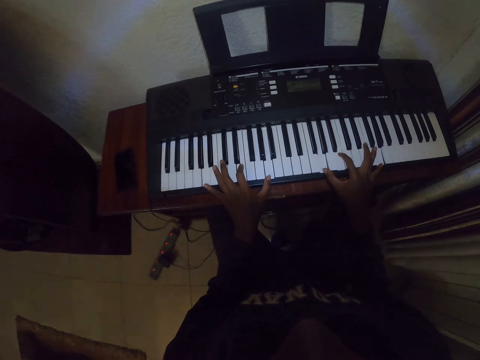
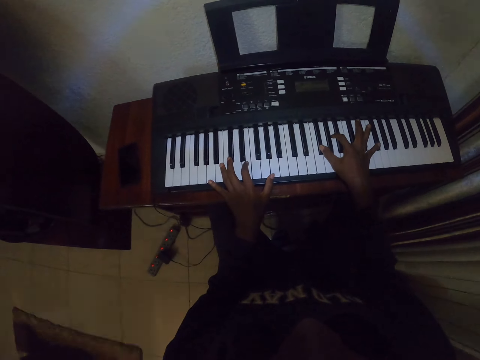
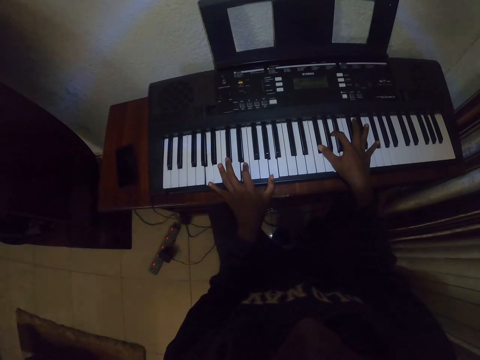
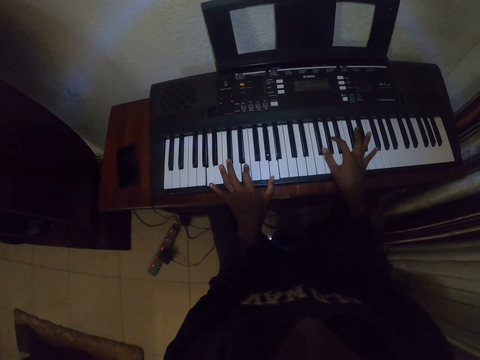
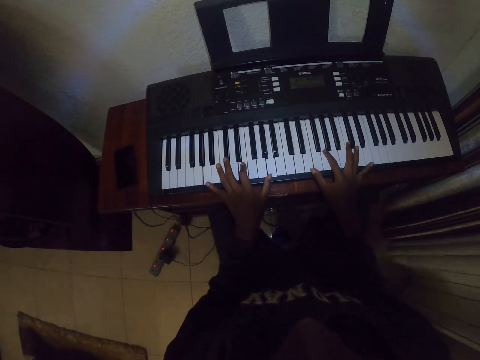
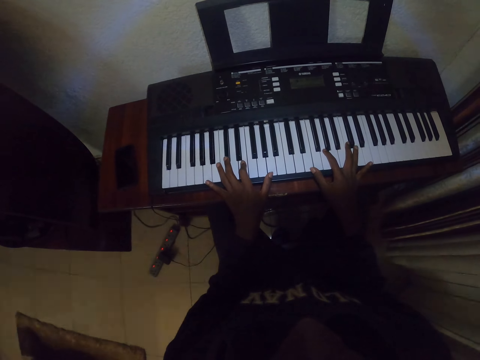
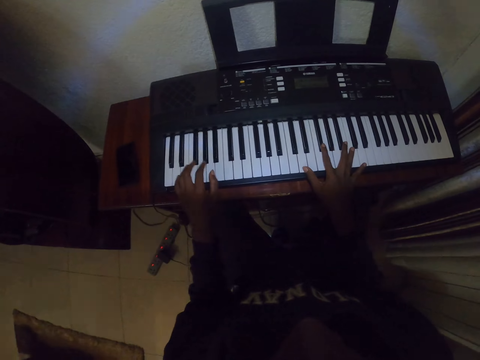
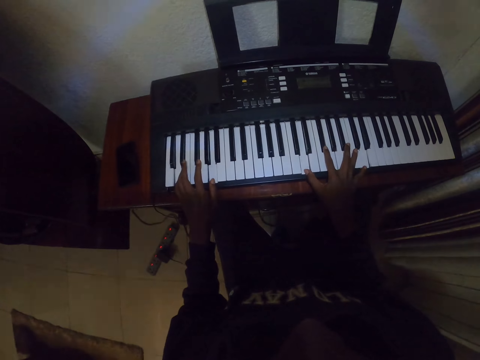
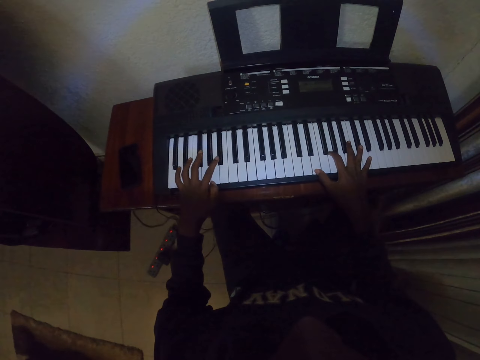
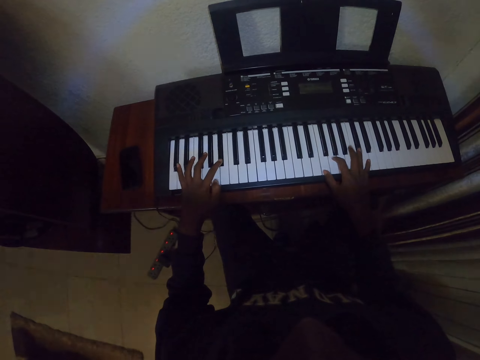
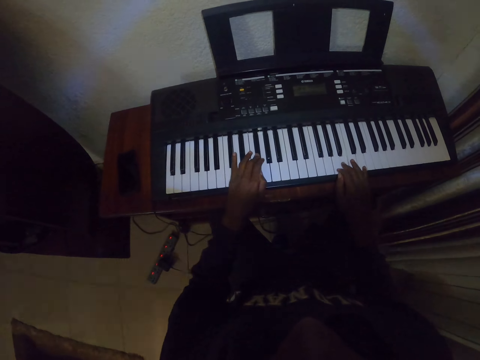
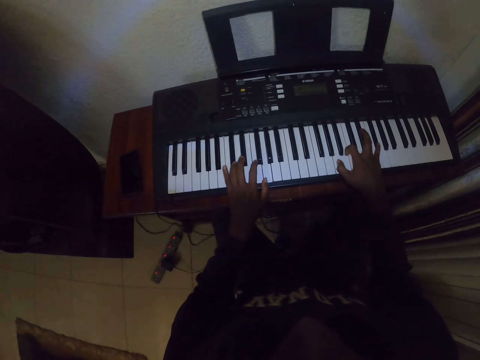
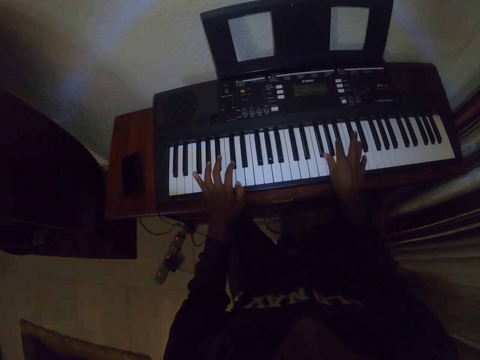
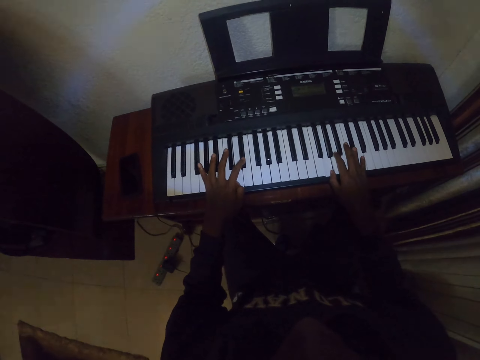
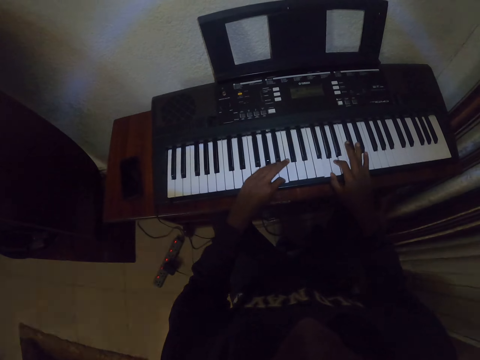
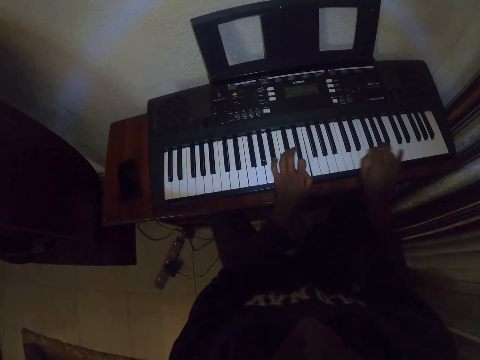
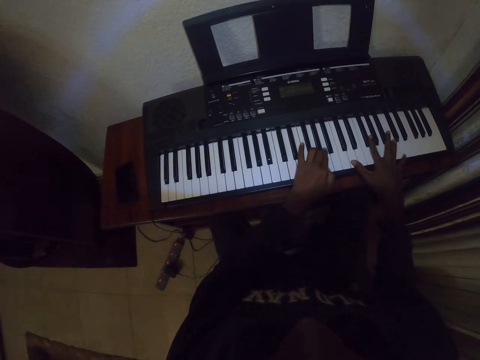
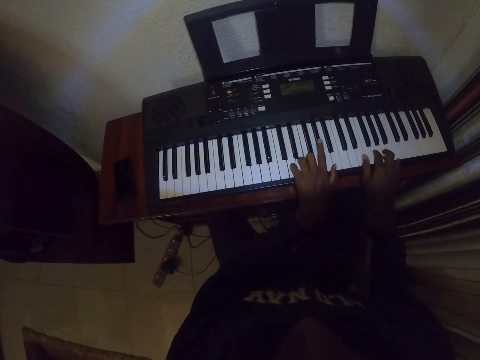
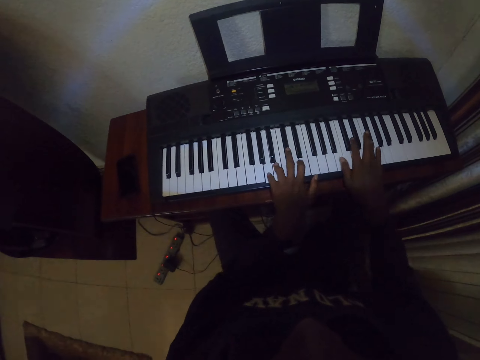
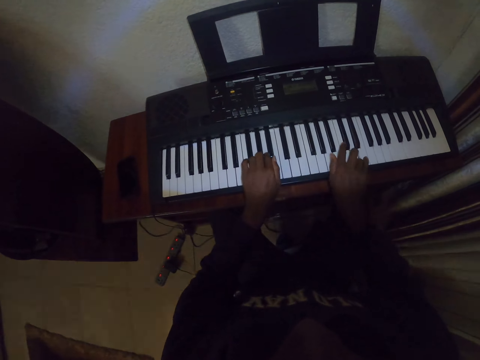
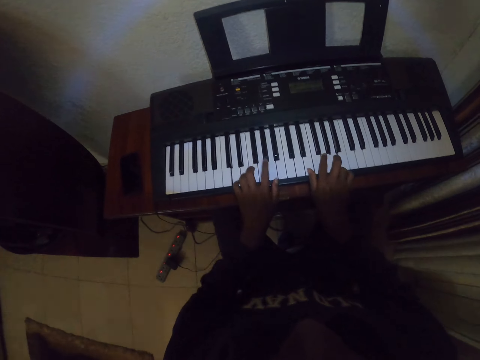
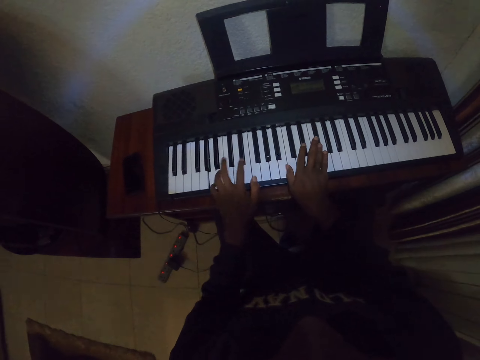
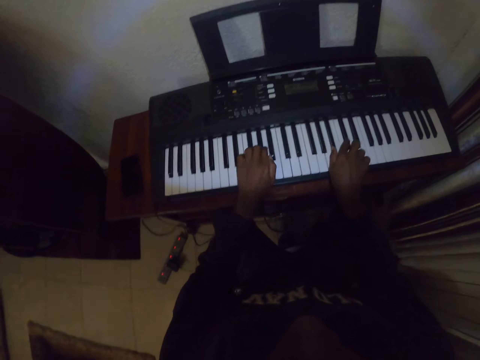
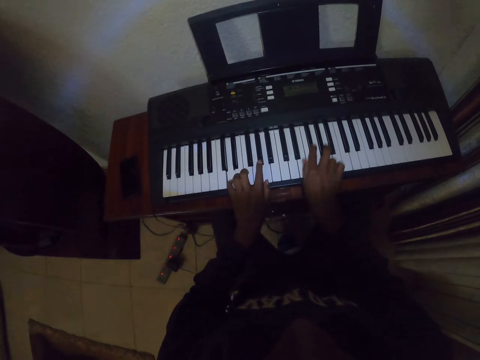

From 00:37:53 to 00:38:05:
The camera wearer plays the piano. They play the piano again.

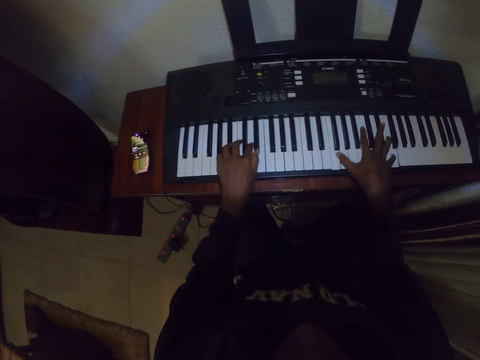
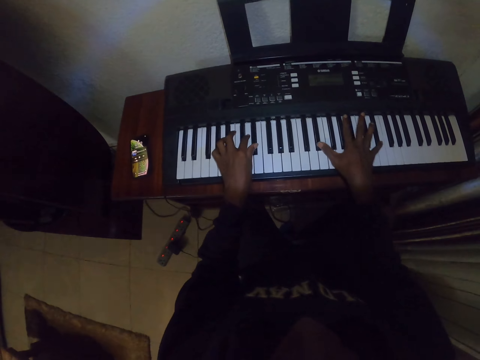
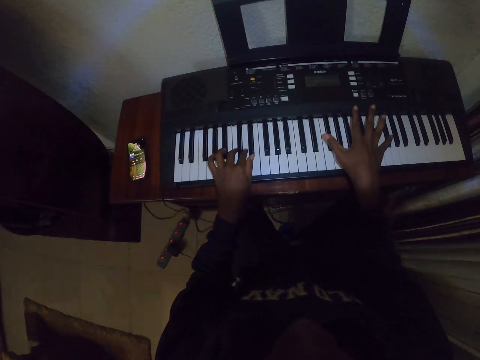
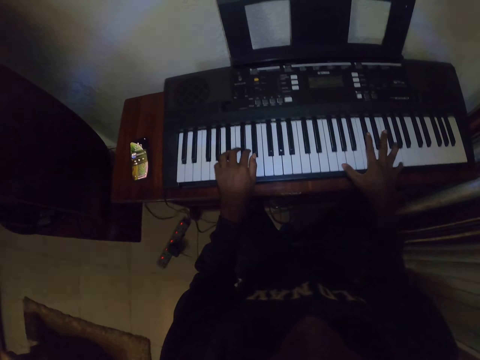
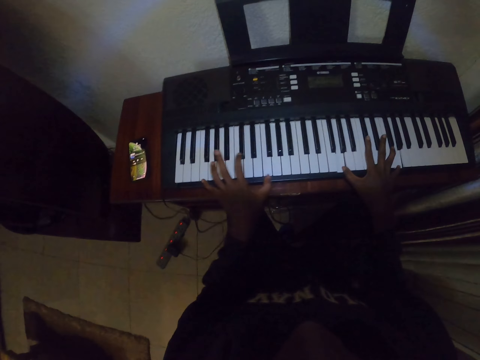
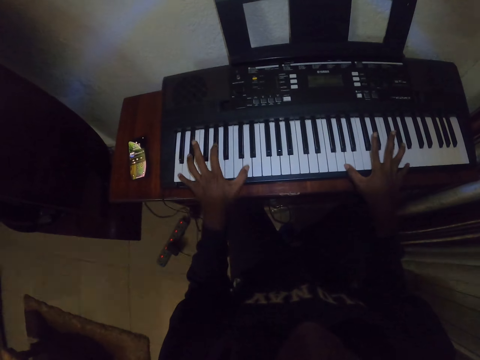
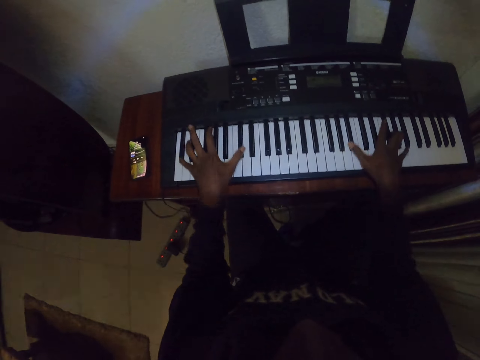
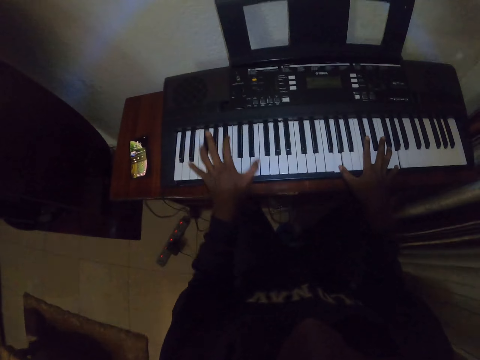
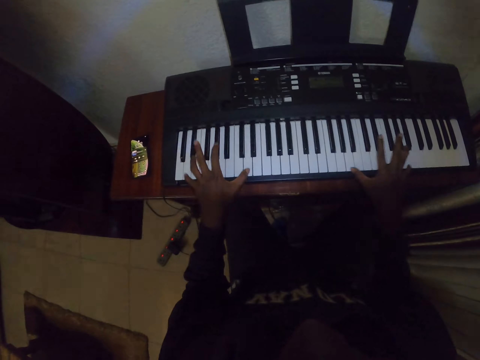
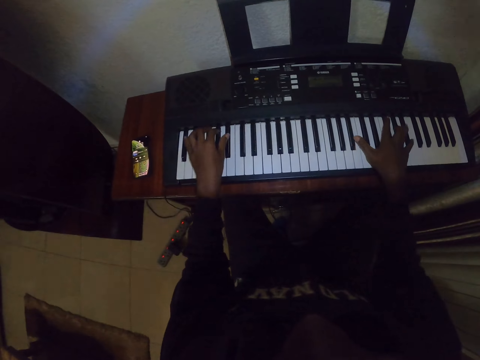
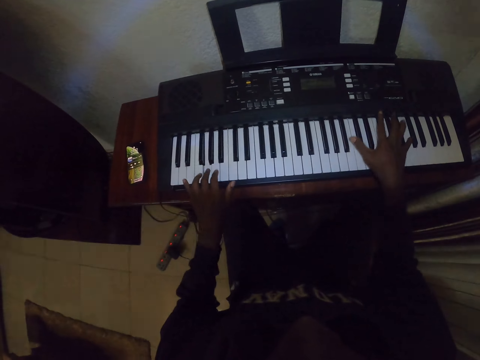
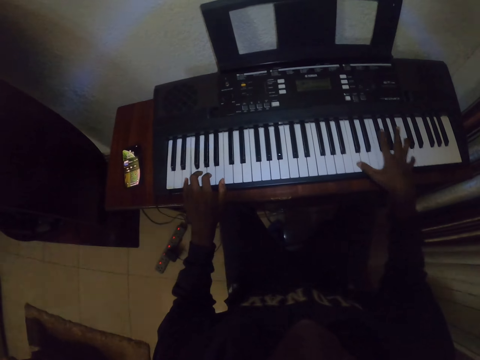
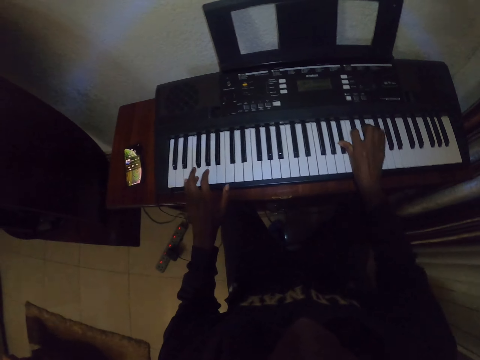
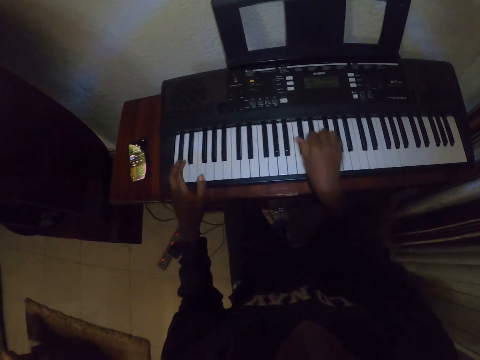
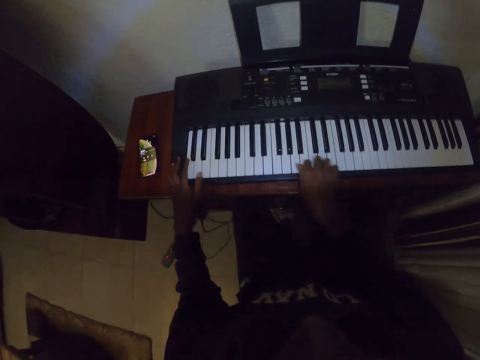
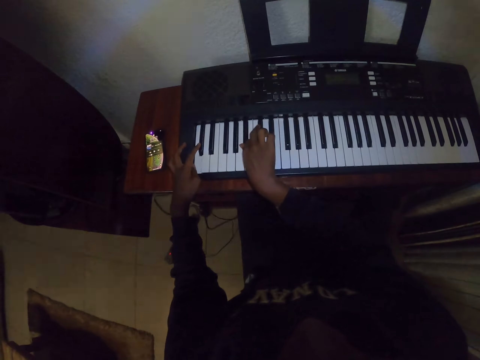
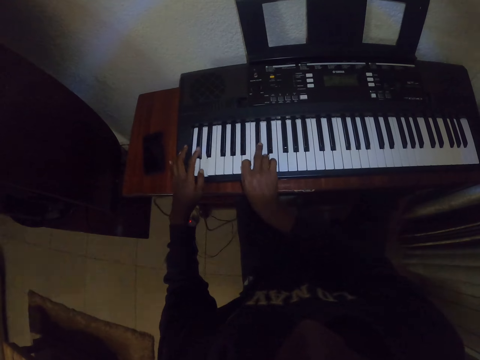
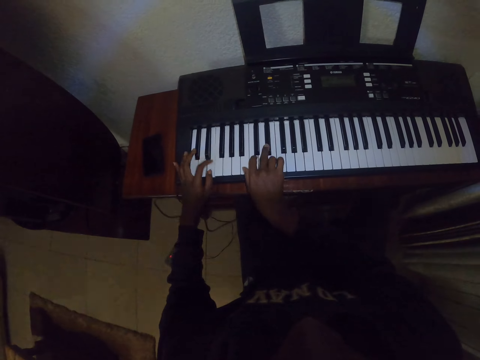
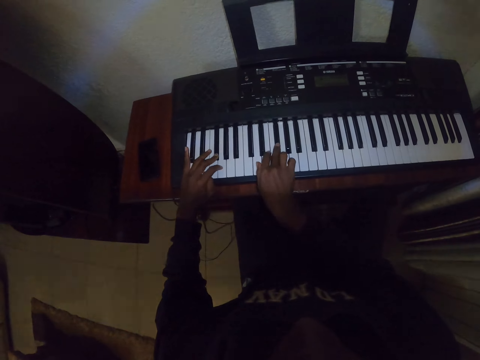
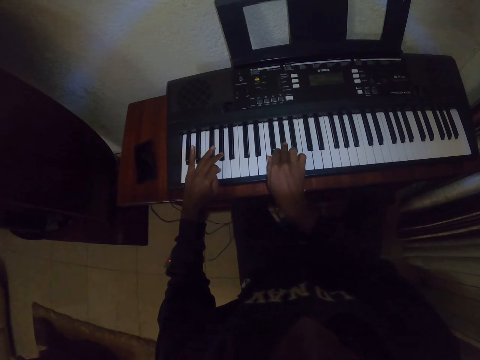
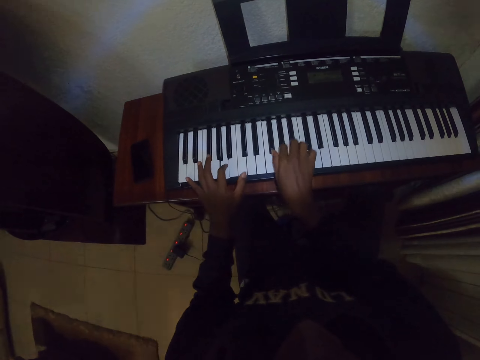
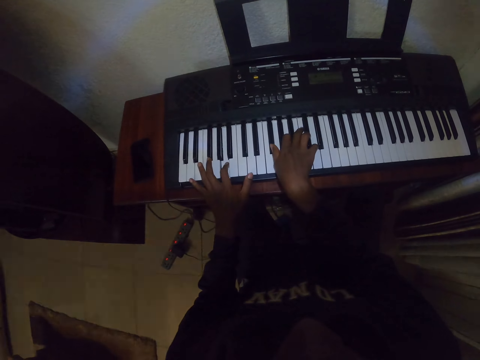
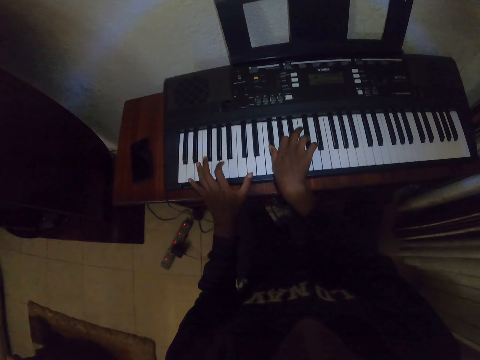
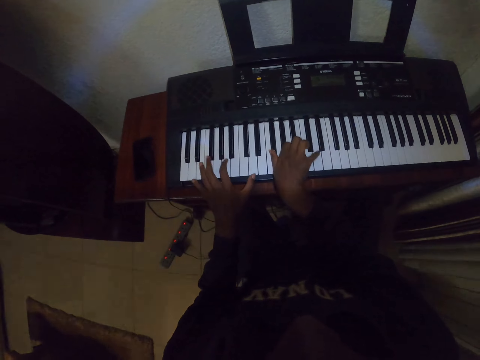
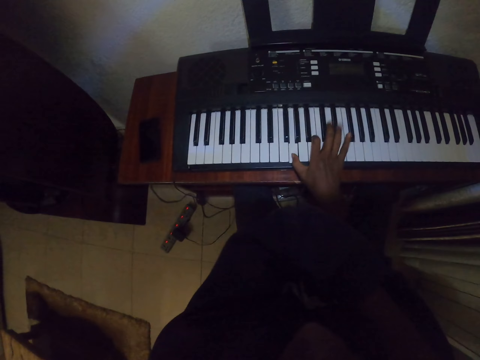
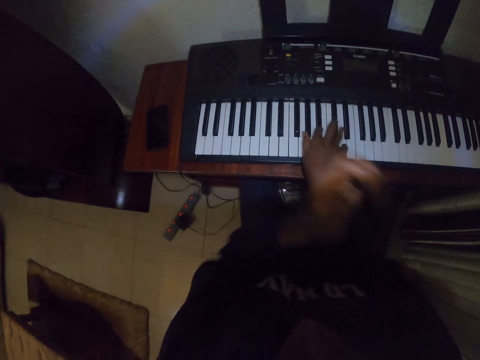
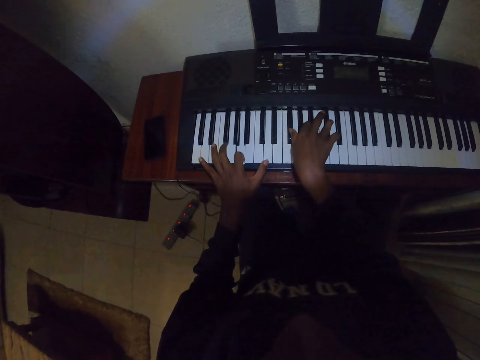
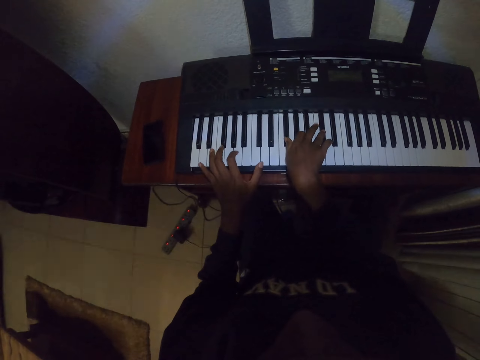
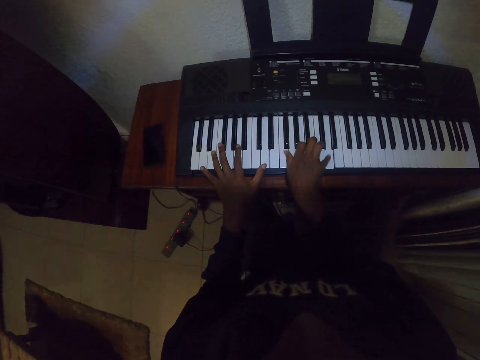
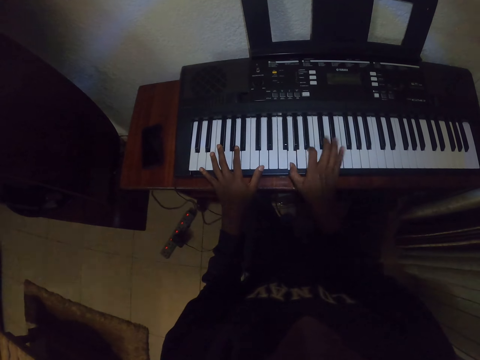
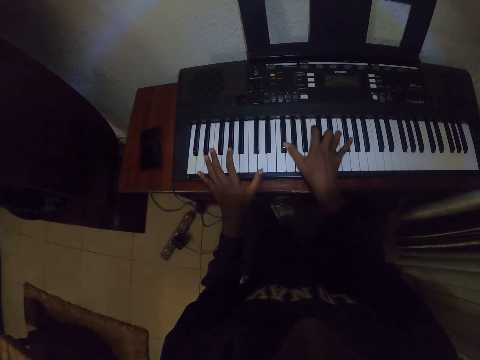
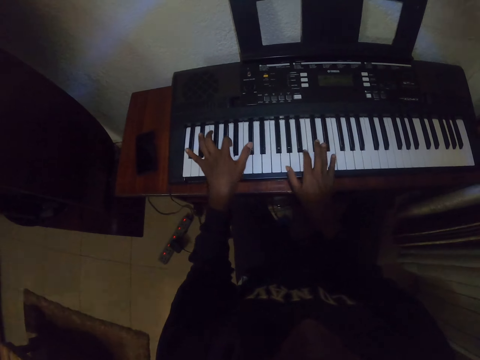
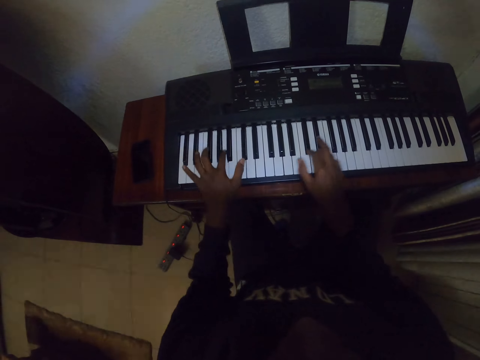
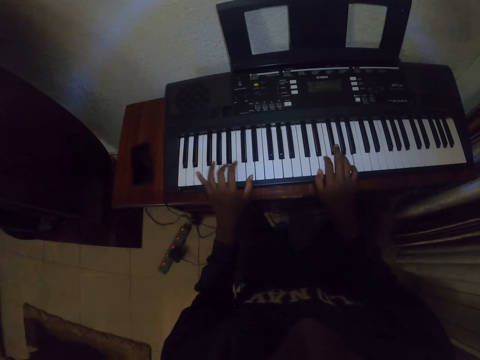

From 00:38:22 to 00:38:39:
The camera wearer plays piano. They play piano repeatedly. They move their hand. They touch their face. They play piano. They play piano again.
